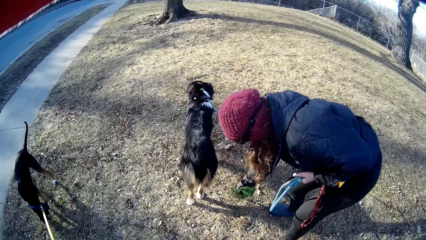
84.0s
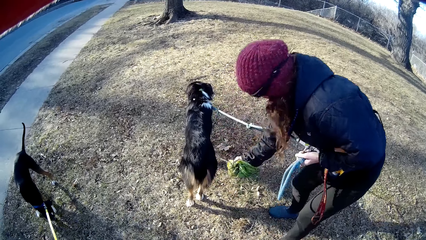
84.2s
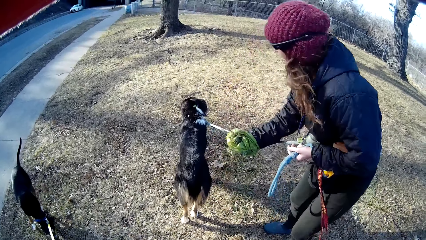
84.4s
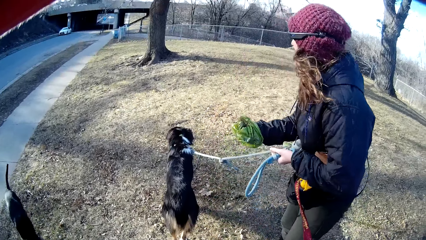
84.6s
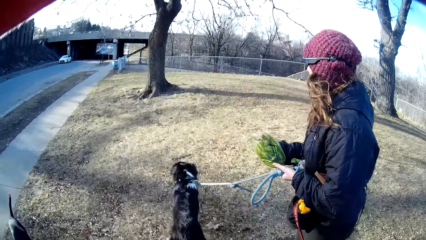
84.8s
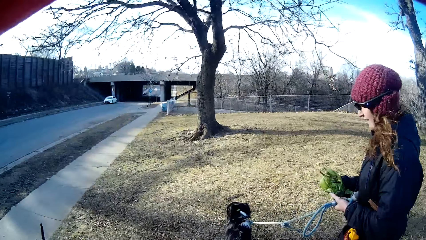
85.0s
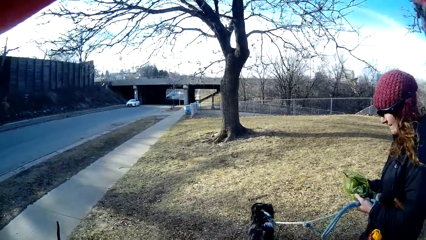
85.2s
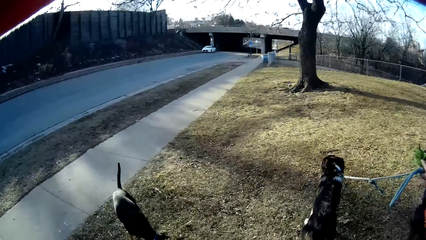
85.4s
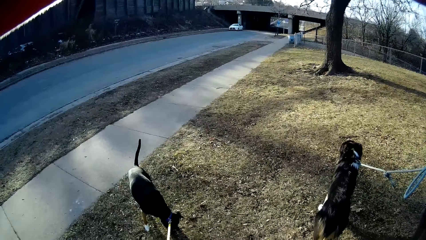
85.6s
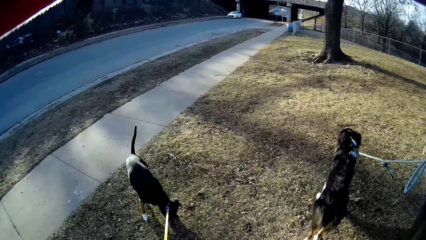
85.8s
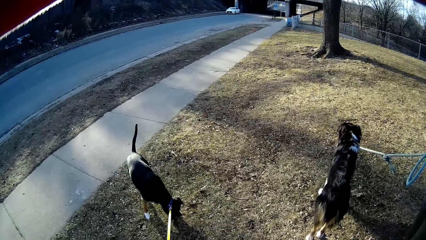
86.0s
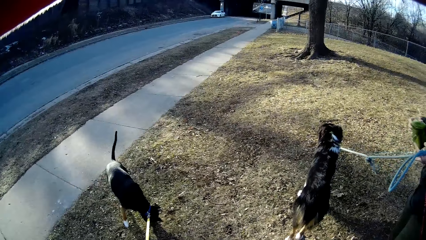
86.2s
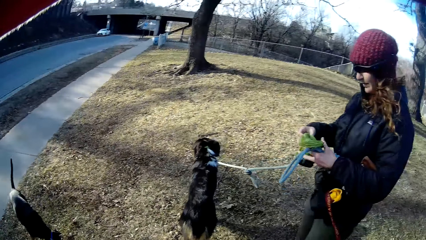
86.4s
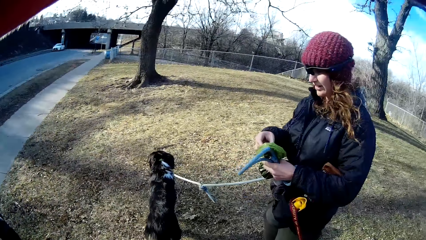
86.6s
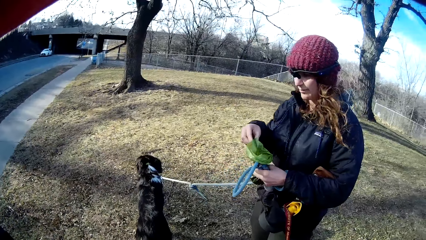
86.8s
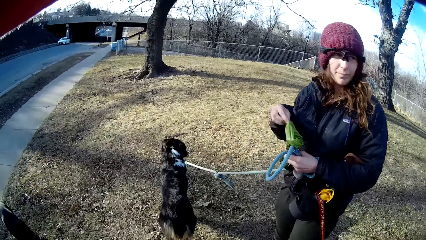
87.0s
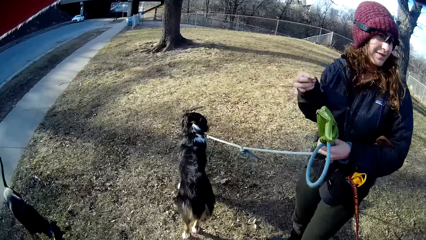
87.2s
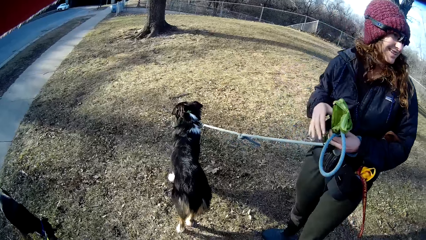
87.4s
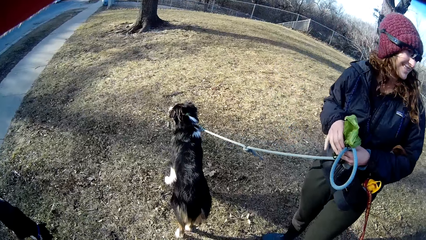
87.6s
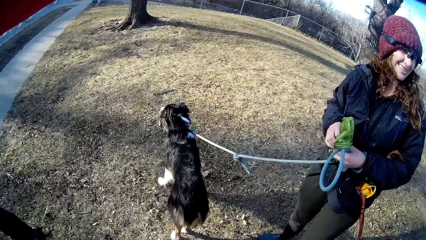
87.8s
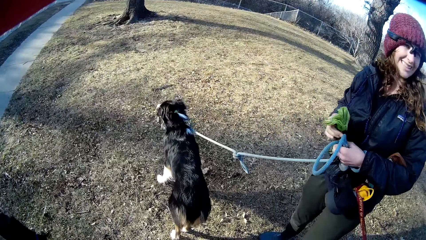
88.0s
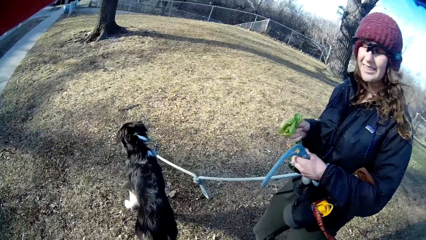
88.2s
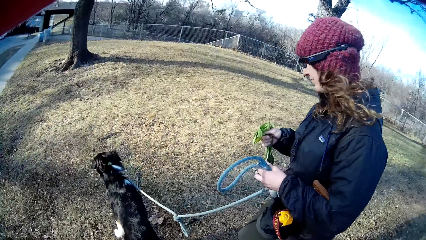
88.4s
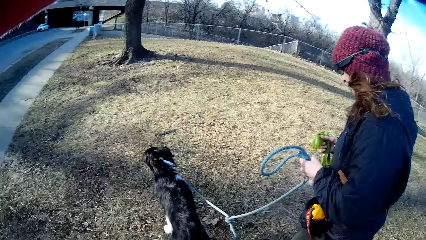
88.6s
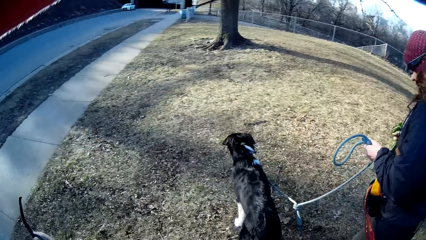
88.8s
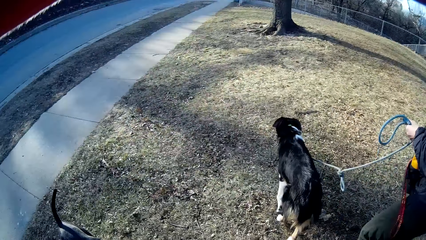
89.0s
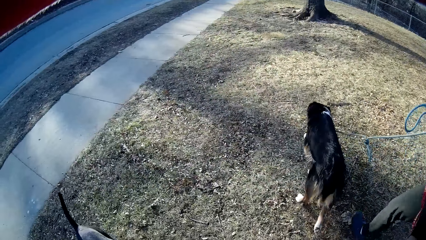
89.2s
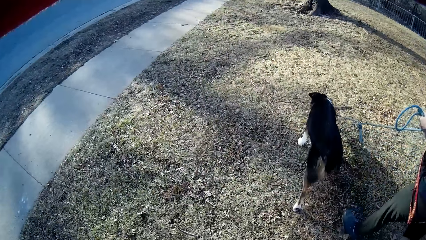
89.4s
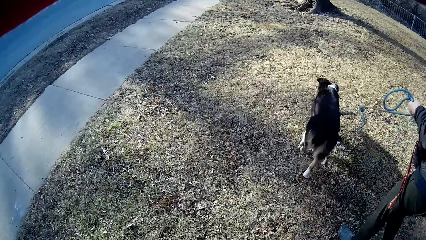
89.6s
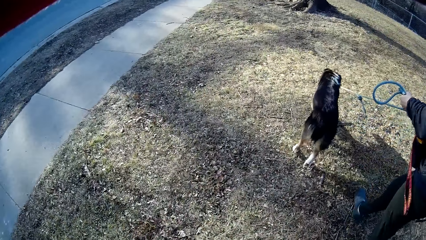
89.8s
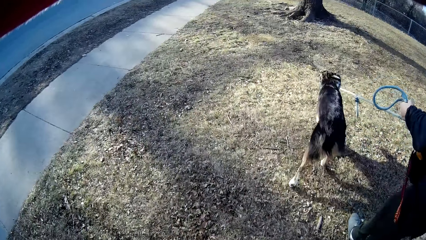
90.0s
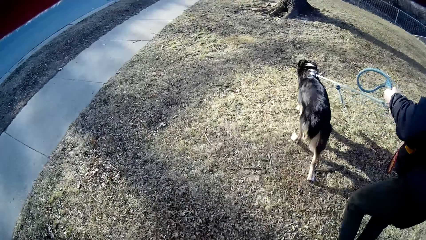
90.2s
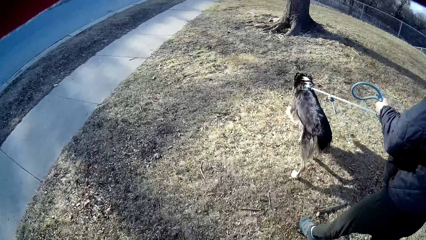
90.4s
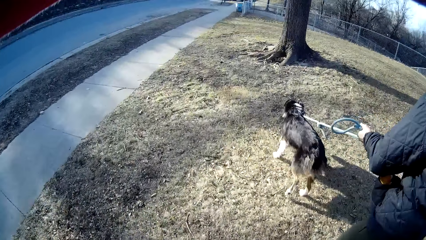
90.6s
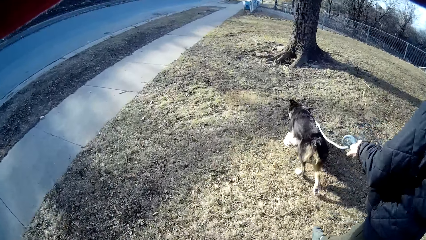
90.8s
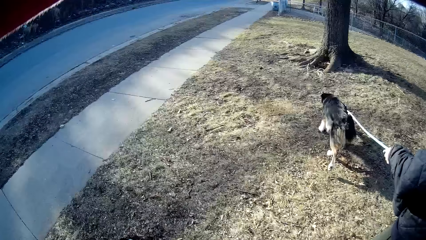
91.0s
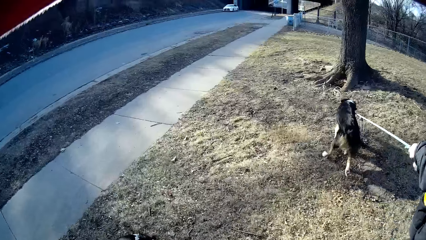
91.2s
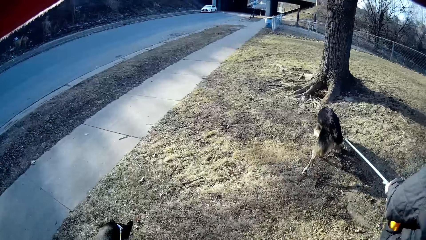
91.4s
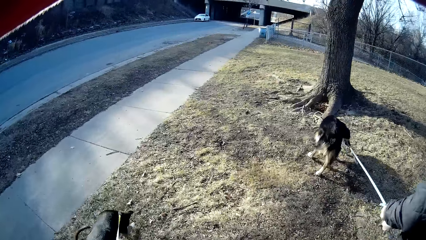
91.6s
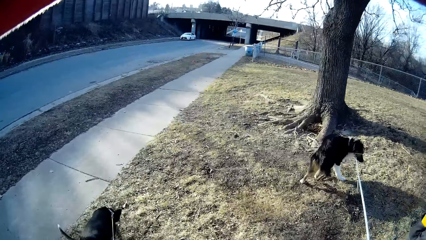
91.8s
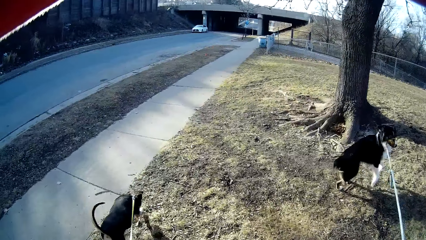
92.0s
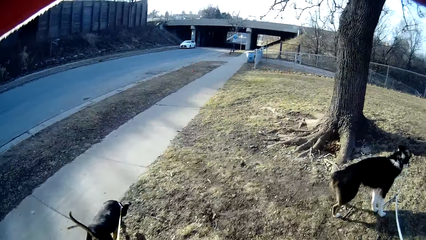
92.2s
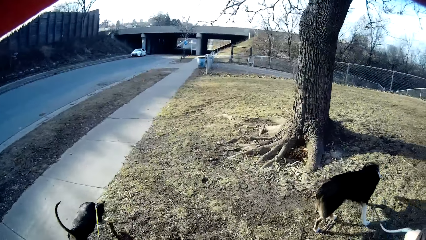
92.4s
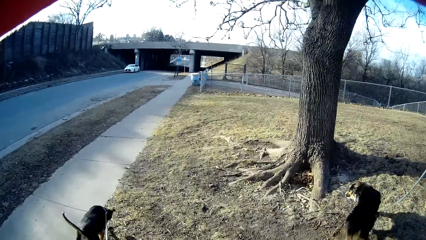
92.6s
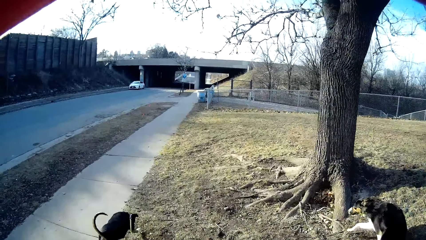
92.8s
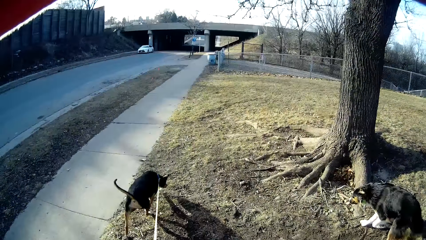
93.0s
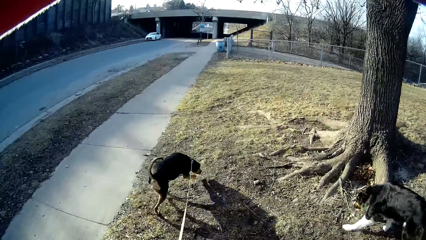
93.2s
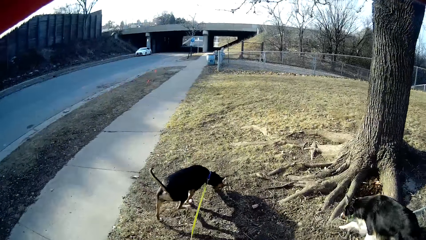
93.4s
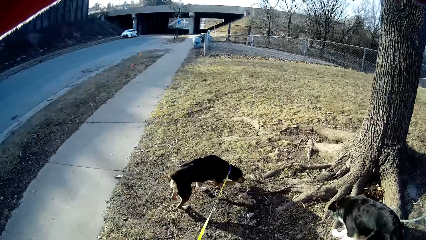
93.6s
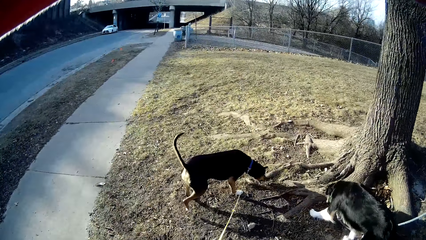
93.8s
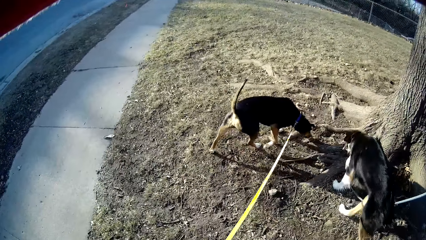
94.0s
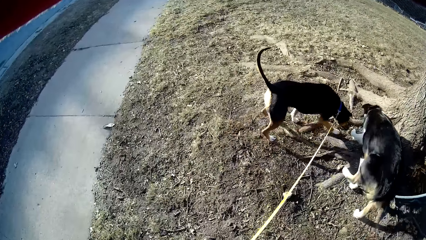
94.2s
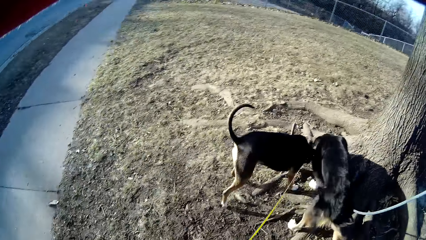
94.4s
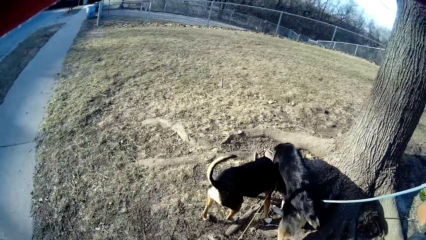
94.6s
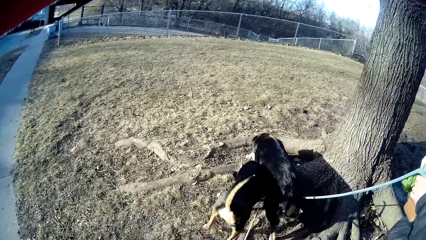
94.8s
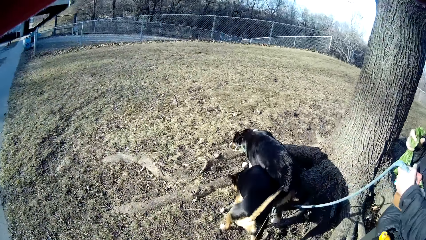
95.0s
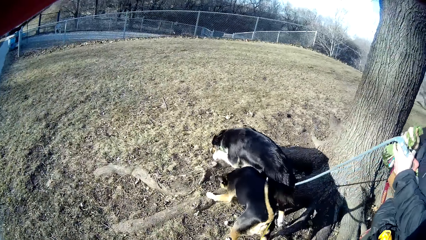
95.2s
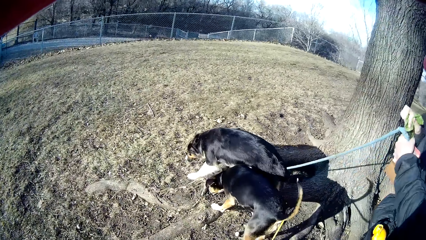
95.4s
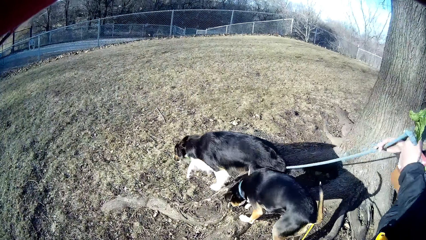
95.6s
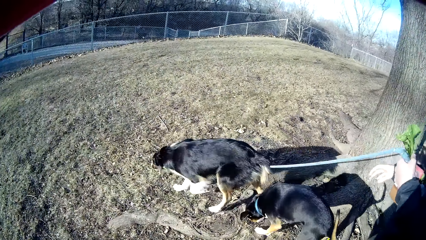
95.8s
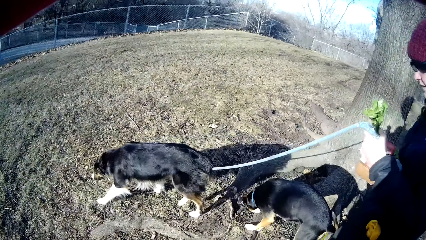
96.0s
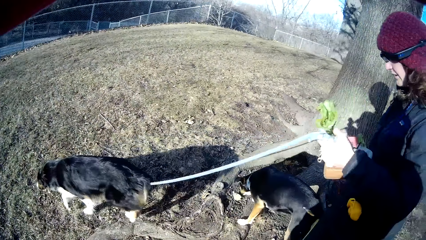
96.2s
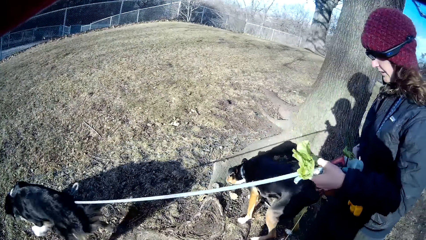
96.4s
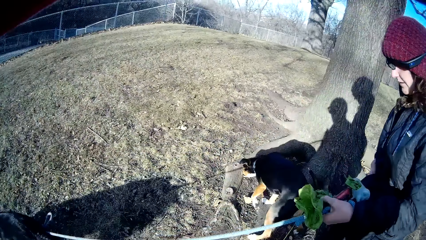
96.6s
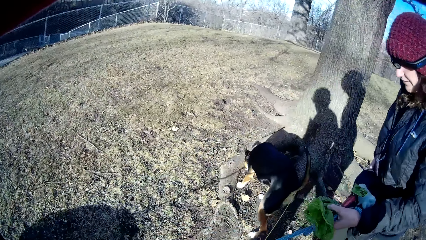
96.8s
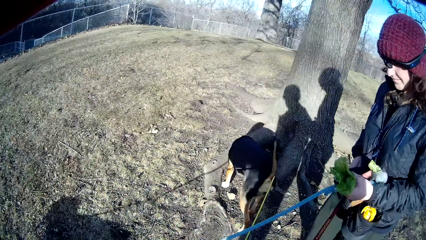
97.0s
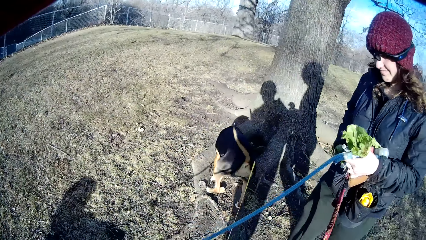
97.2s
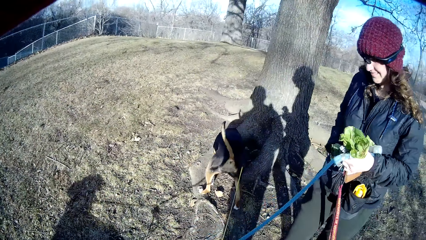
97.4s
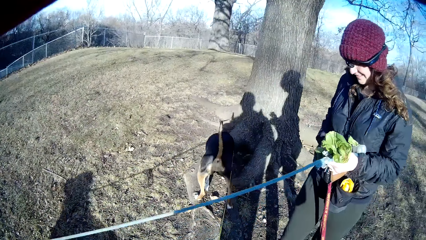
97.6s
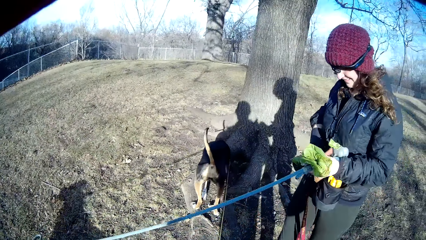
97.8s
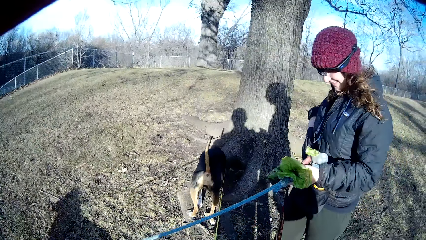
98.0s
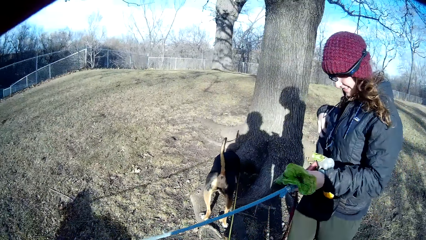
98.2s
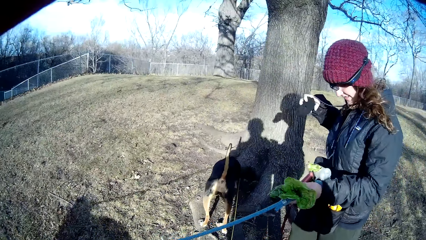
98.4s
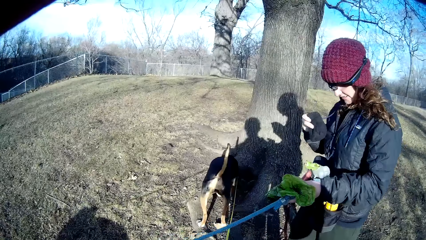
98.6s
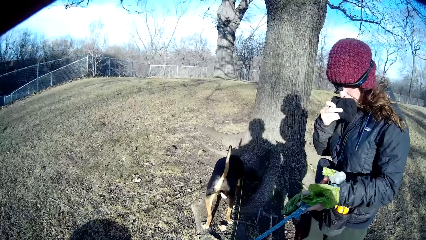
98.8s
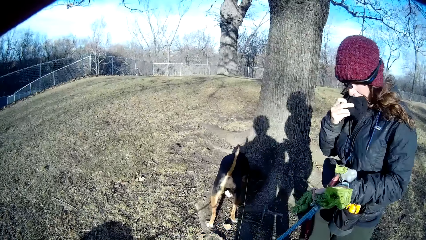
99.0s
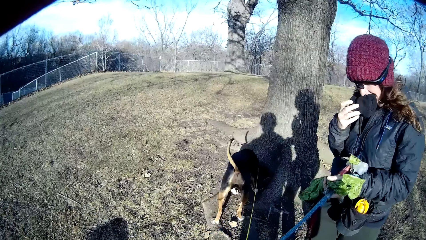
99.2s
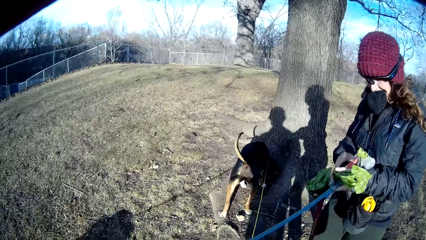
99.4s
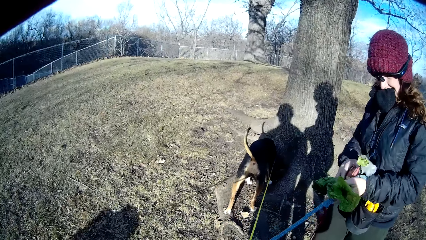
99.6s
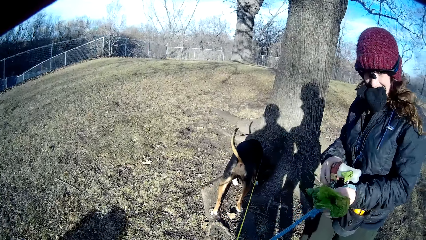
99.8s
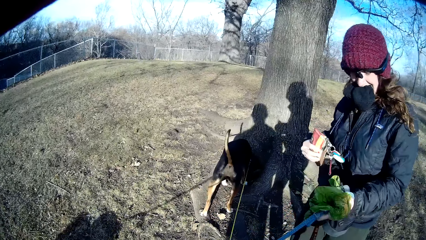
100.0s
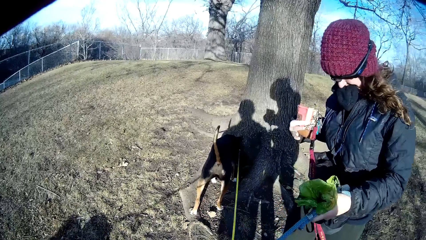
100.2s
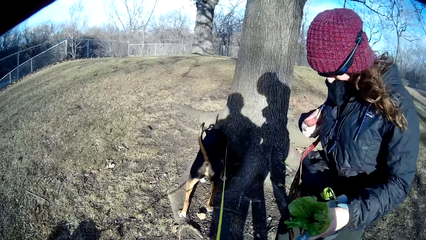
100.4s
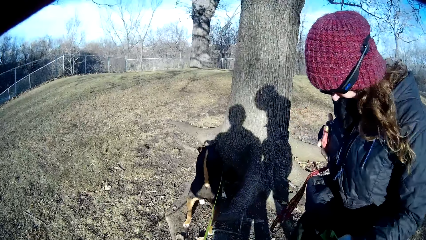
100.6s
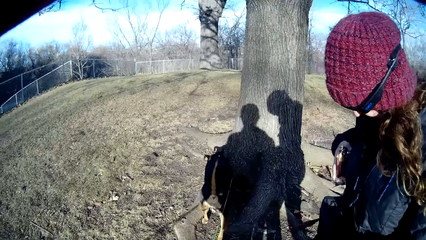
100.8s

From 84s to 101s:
A woman takes off the nylon in her right hand. The camera wearer looks around the compound. They look at the woman. They continue walking with a dog alongside the woman and another dog. They stop walking alongside the first dog, the woman and the other dog. The woman takes out a glove from her pocket with her right hand.
